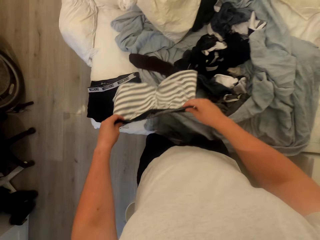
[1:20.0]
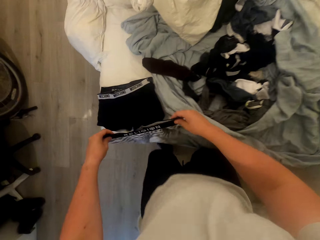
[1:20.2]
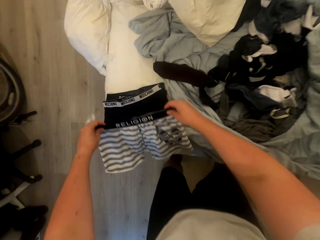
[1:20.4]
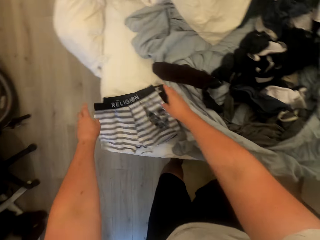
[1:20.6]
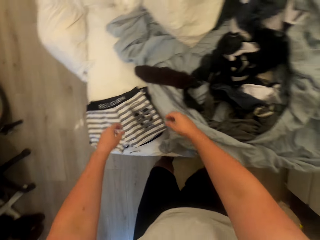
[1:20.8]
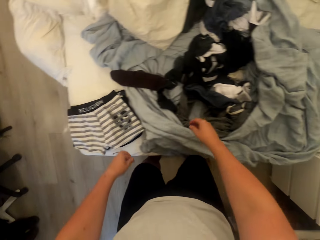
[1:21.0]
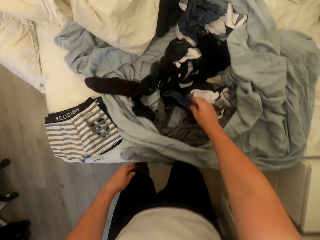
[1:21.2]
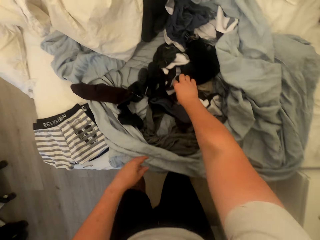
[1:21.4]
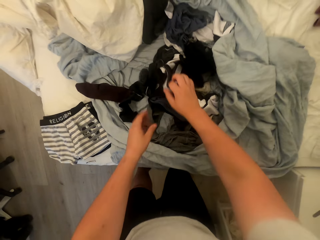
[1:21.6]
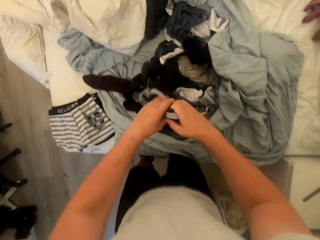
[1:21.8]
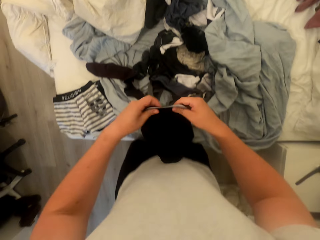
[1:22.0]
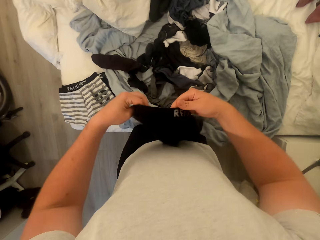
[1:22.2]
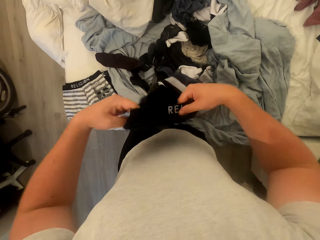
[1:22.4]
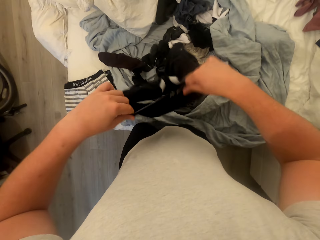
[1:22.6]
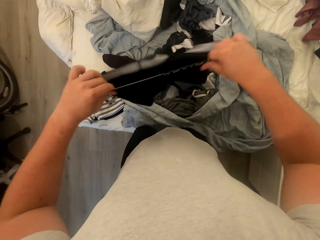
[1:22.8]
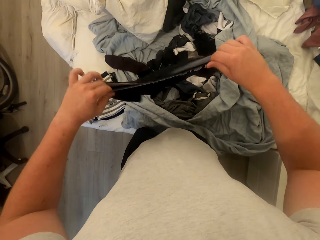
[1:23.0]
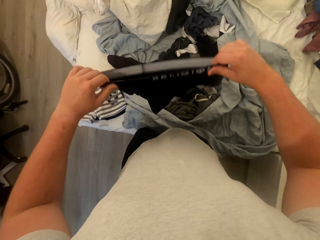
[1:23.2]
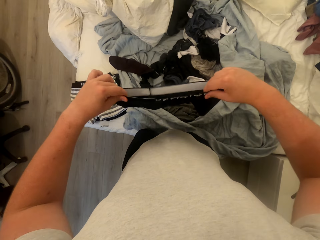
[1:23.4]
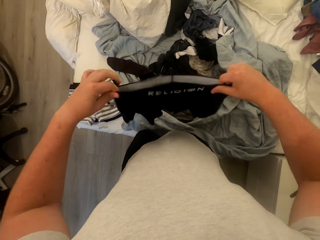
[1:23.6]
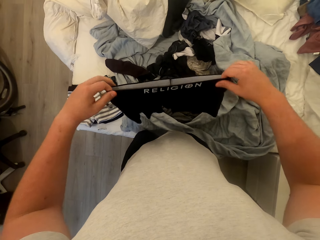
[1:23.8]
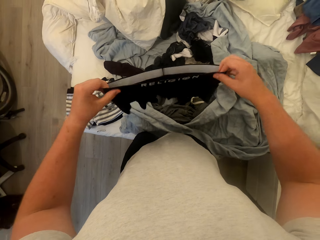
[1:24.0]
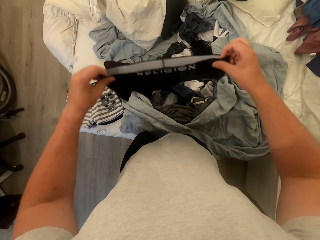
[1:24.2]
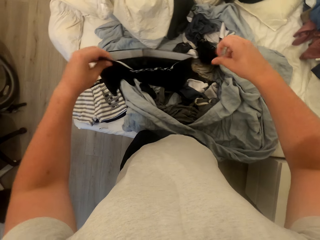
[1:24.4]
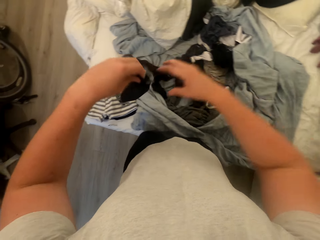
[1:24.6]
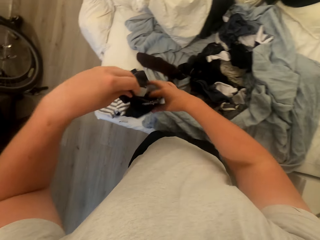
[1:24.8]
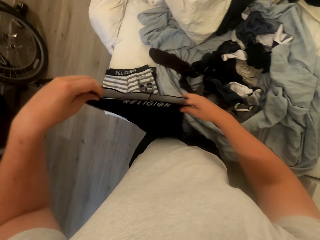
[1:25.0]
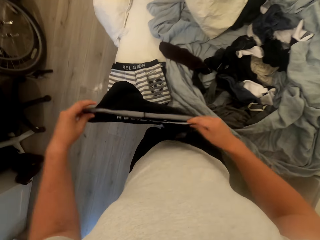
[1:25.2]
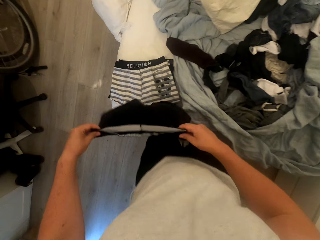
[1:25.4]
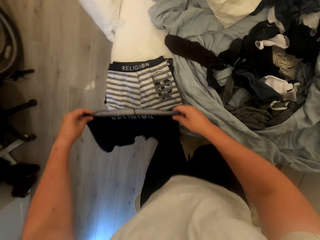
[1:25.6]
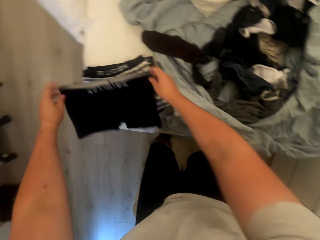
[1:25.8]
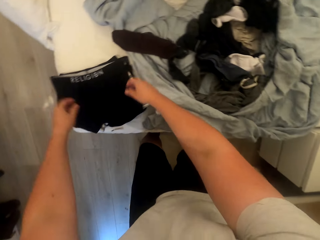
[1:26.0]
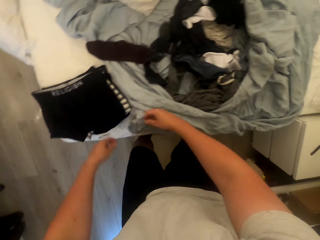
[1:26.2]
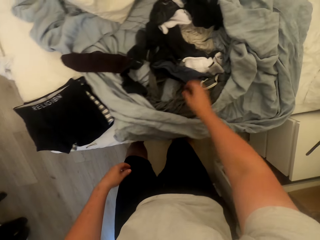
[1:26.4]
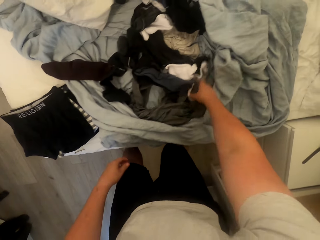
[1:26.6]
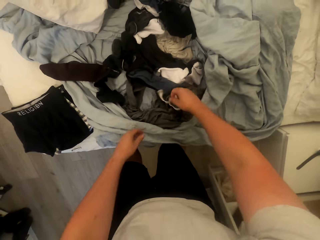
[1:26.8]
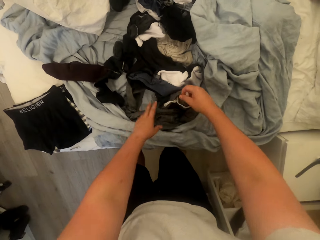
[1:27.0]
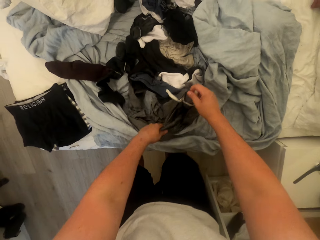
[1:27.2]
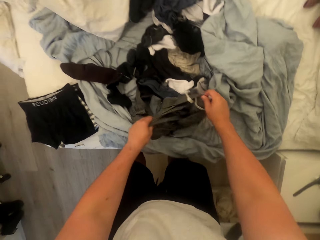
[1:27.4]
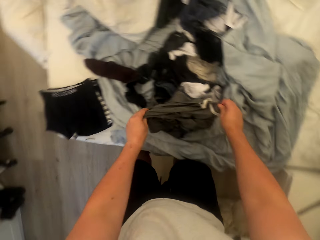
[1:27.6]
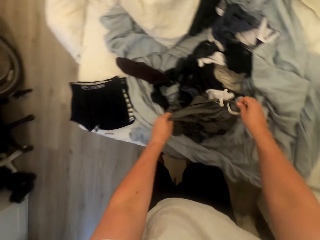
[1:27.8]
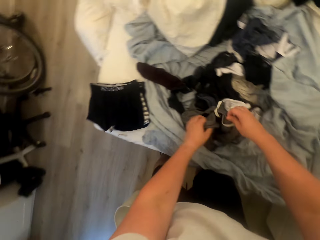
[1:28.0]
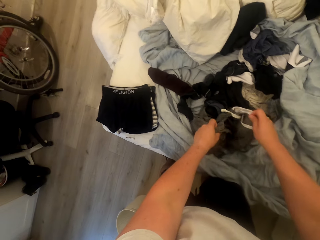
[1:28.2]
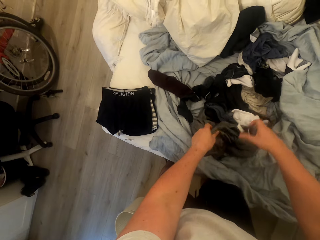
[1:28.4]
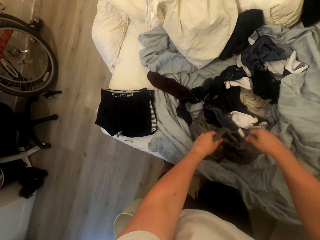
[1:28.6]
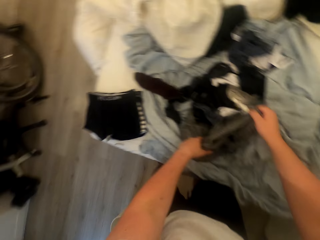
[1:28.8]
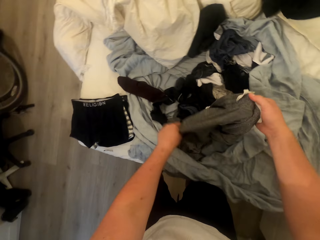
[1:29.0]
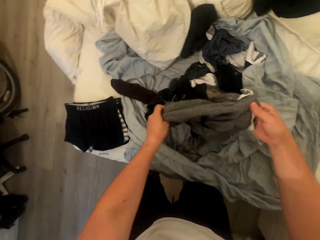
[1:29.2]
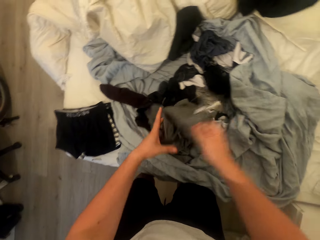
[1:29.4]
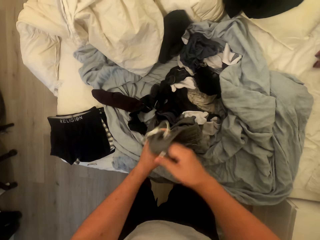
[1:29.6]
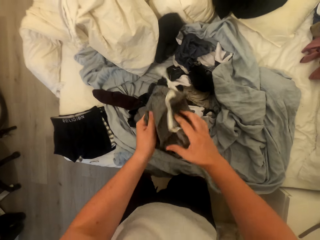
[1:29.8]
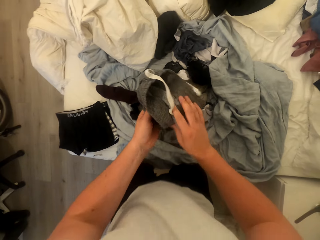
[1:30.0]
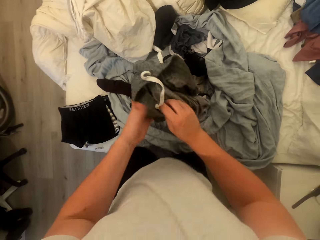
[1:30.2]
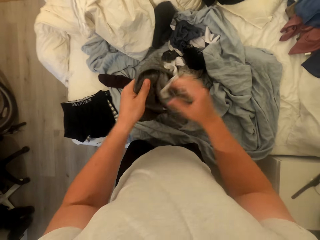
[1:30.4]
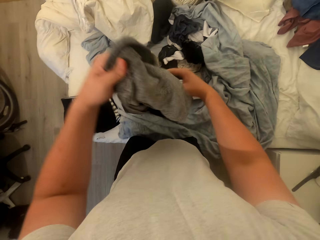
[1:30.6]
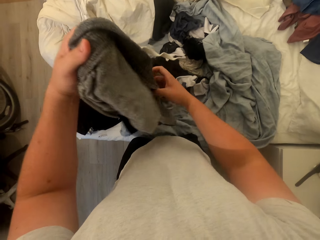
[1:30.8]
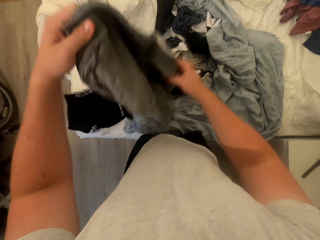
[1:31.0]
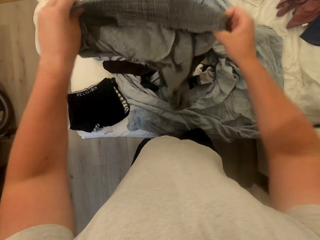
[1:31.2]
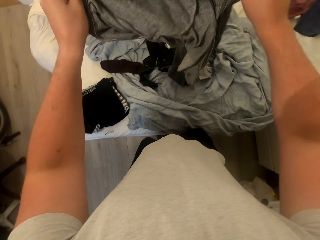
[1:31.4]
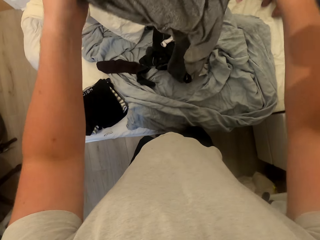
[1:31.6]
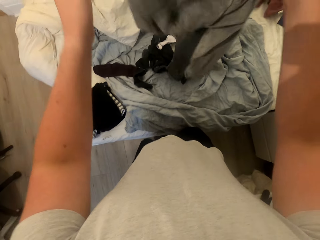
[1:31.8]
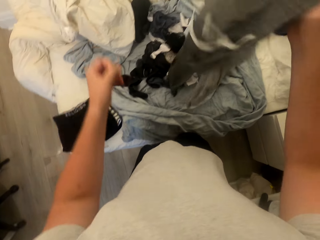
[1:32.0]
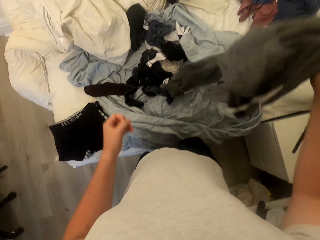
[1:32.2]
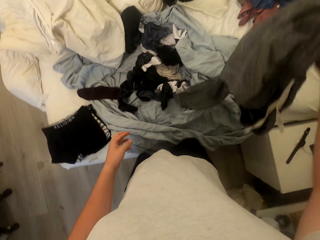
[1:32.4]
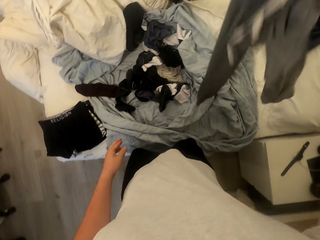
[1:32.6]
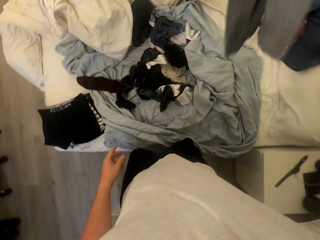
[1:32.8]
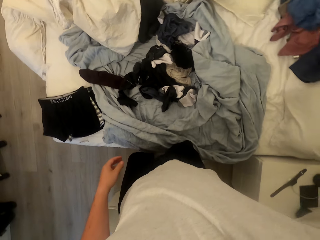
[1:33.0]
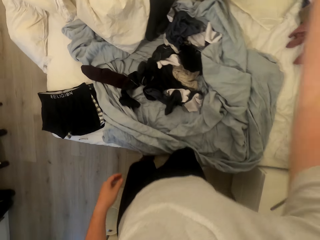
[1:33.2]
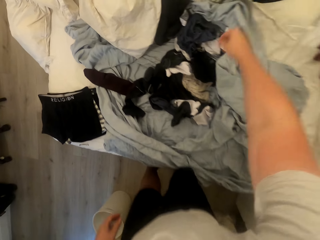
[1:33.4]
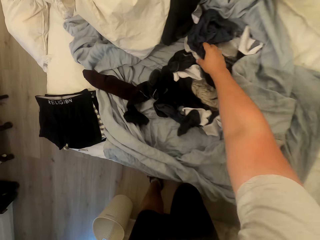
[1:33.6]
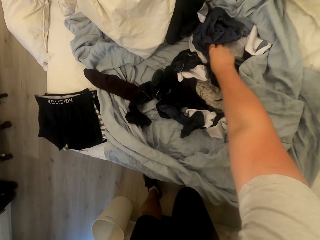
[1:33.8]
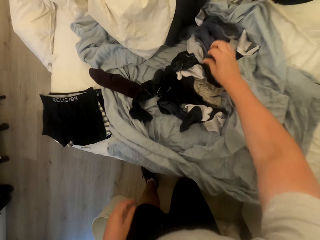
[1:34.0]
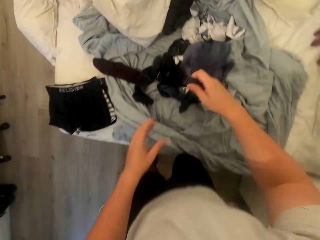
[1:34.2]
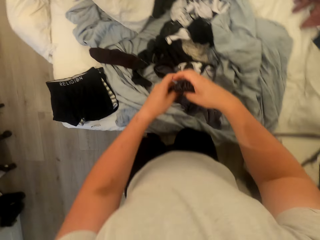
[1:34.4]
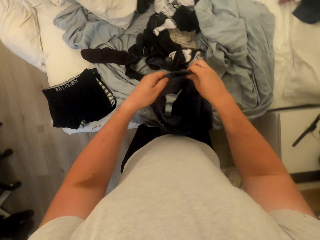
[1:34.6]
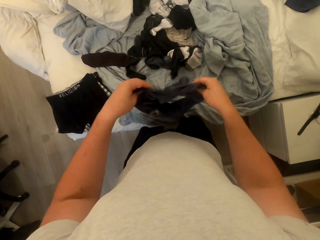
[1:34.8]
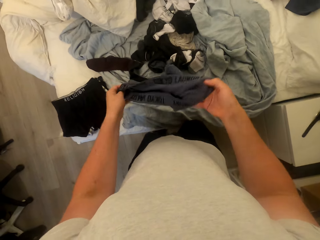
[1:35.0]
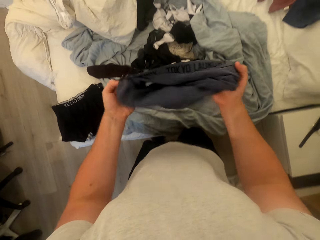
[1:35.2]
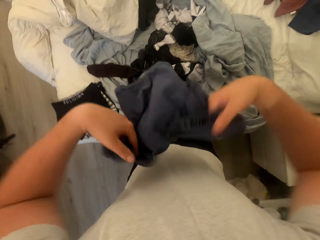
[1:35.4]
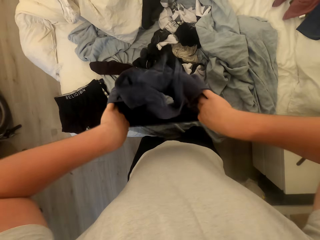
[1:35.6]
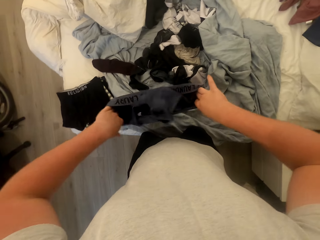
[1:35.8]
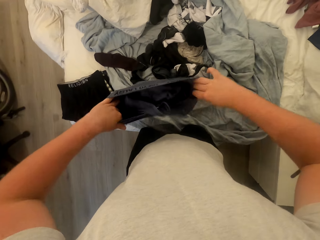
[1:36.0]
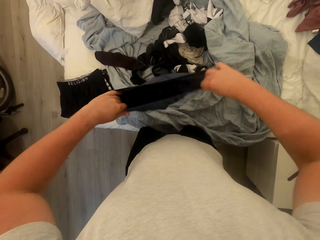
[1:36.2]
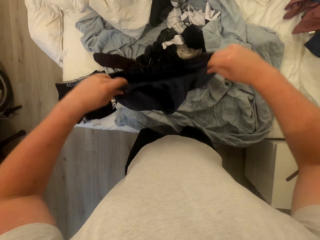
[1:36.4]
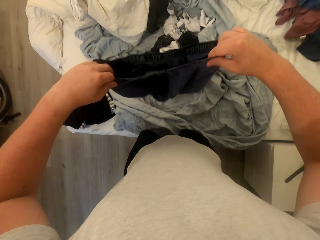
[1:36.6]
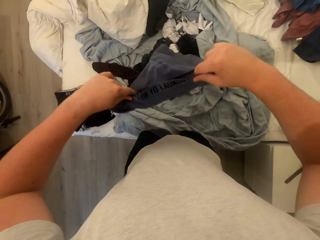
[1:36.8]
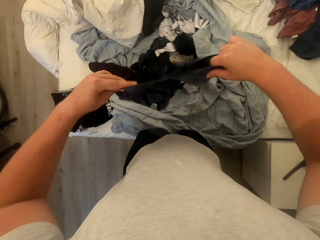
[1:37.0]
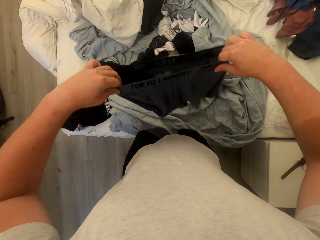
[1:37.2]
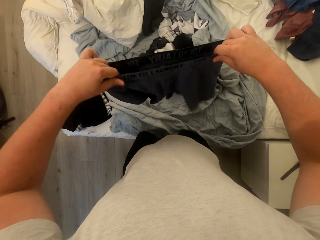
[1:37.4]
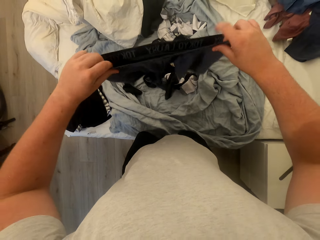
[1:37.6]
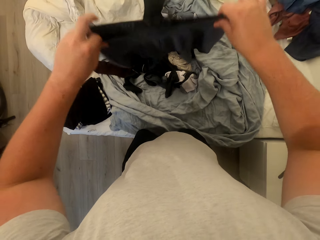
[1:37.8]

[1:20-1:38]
The camera wearer puts the boxer short on the bed. They pick the fifth boxer from the clothes. They put the boxer short on the bed. They sort the clothes and pick a trouser. They throw the trouser on the bed. They pick the sixth boxer from the clothes. They turn the boxer short inside out. They spread the boxer.

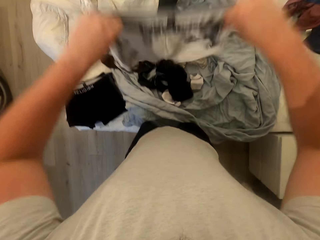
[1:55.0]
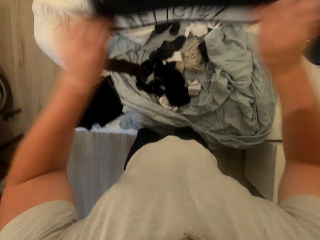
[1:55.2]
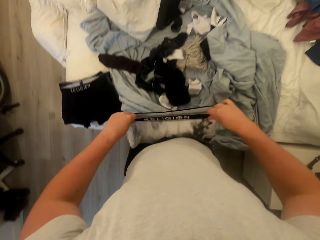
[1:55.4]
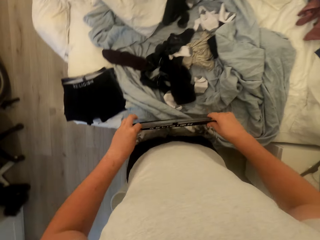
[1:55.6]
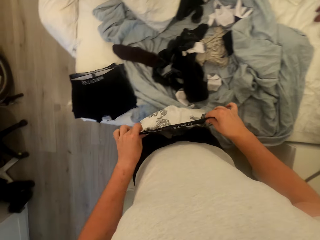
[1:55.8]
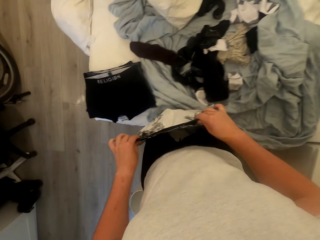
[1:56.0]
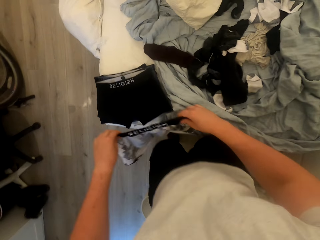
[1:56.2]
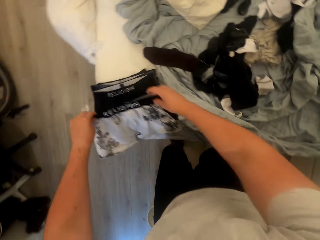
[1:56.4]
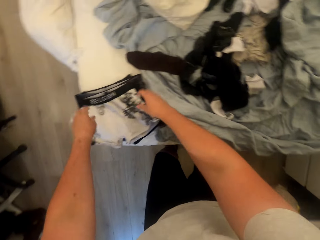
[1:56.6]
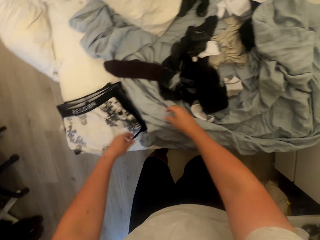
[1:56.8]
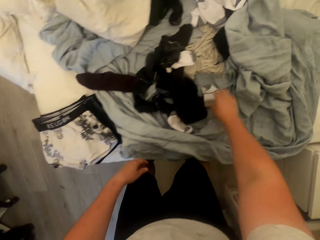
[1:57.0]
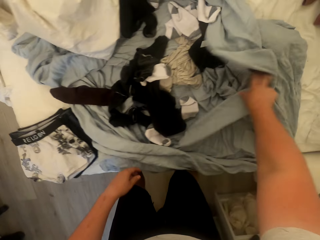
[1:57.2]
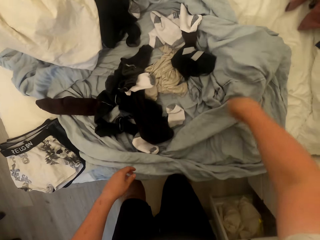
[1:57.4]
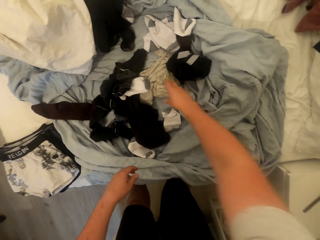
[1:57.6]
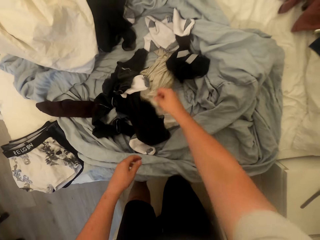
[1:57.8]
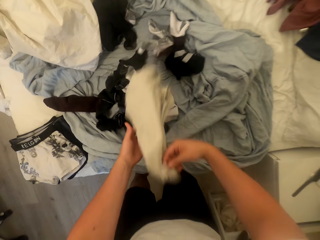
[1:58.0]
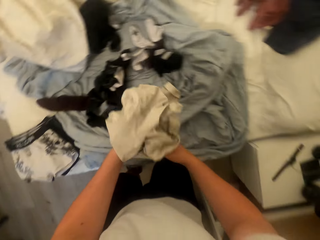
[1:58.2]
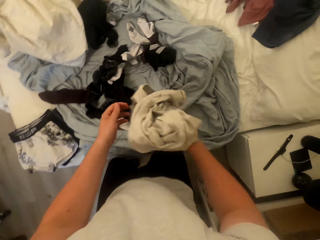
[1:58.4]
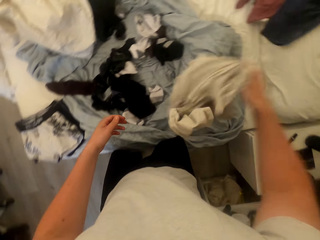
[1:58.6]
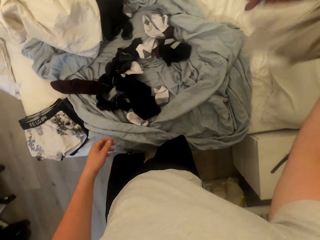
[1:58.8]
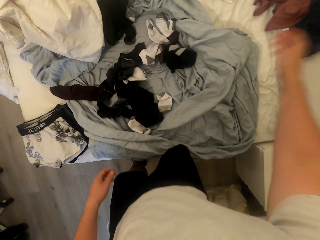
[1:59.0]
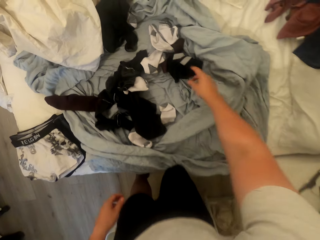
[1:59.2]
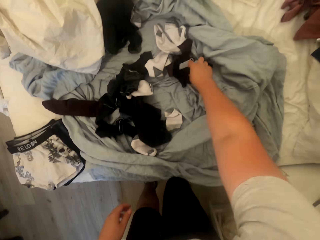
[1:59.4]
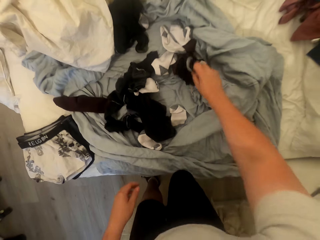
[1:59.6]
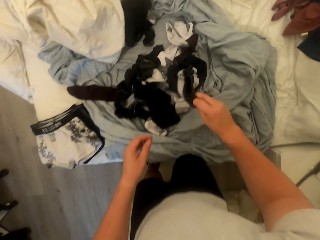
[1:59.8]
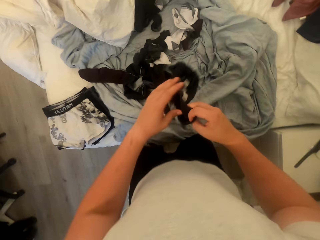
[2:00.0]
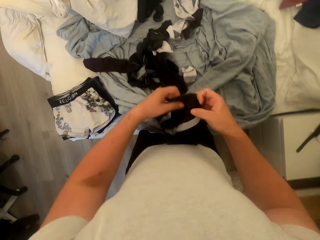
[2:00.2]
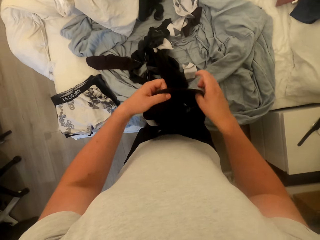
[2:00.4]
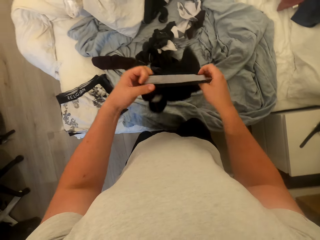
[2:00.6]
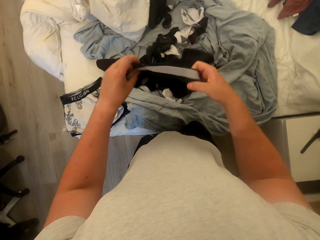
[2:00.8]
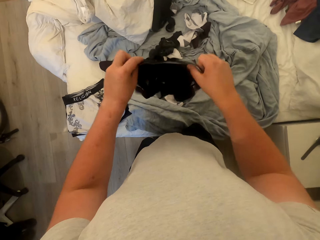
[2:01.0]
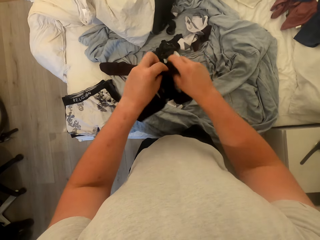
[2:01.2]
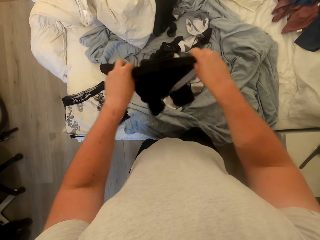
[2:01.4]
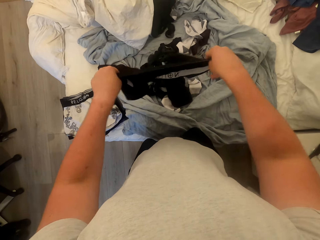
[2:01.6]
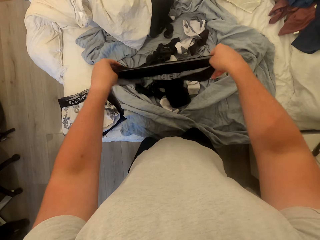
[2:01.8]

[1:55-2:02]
The camera wearer puts the boxer short on the bed. They sort the clothes and pick a cloth. They throw the cloth on the bed. They pick the ninth boxer from the clothes.
